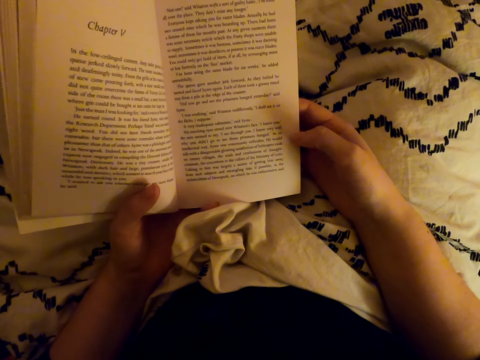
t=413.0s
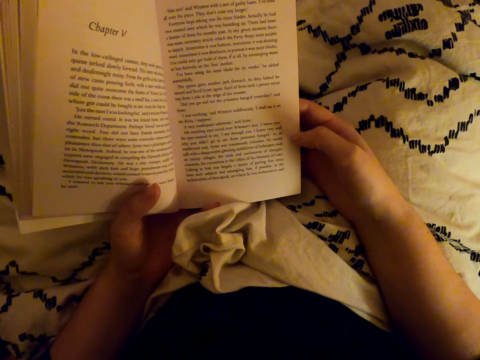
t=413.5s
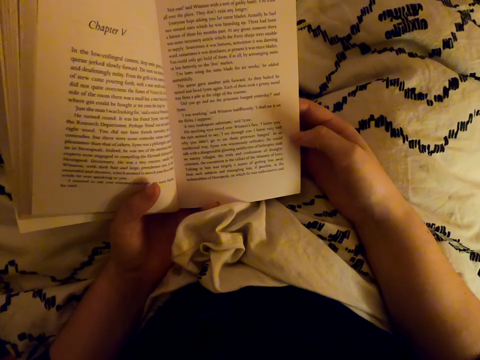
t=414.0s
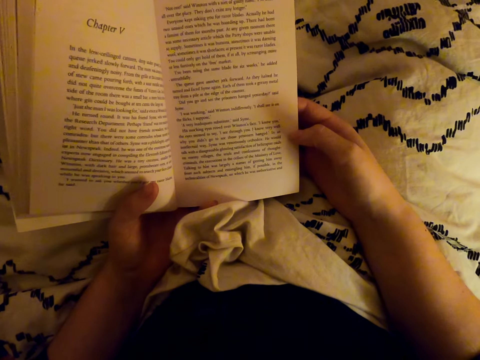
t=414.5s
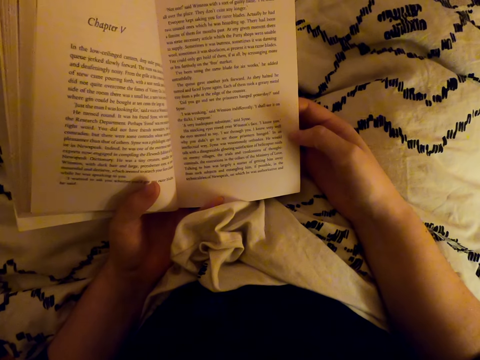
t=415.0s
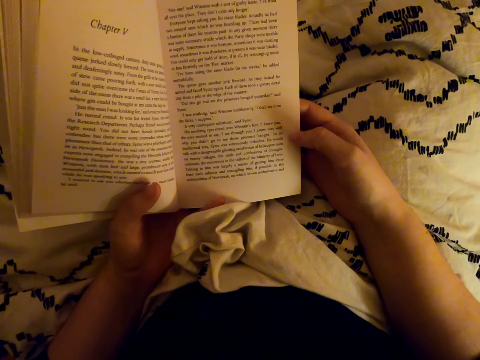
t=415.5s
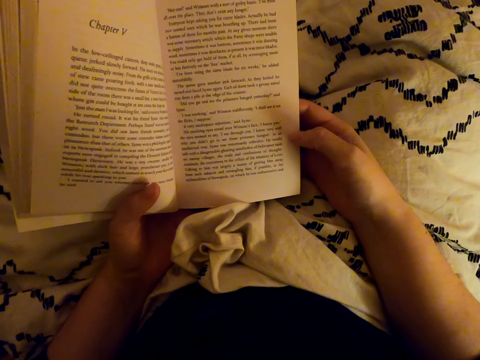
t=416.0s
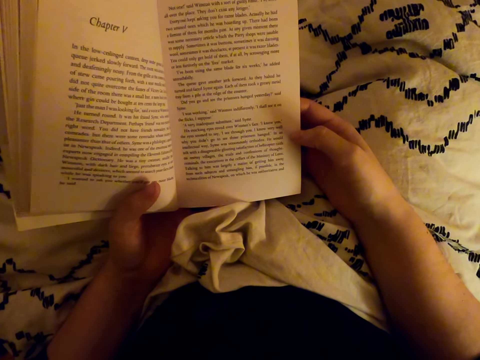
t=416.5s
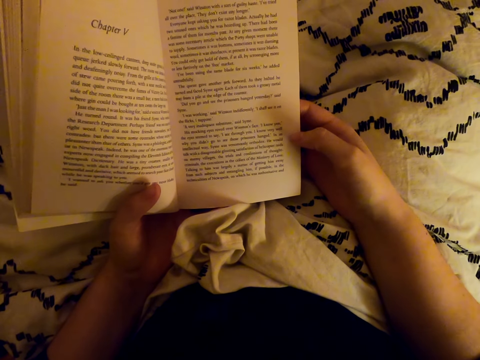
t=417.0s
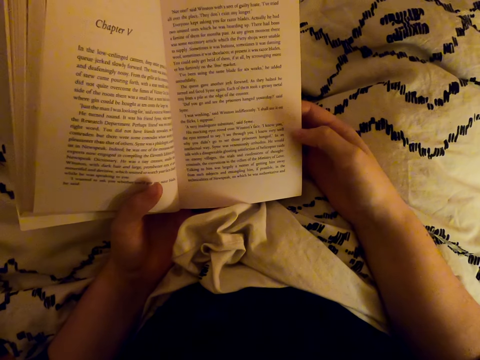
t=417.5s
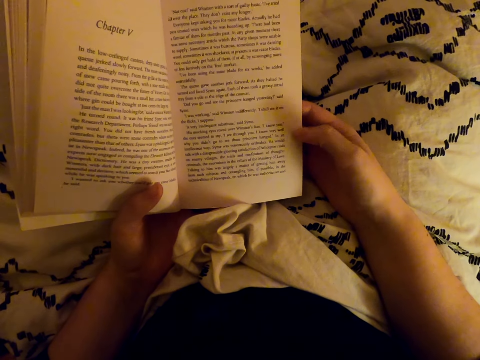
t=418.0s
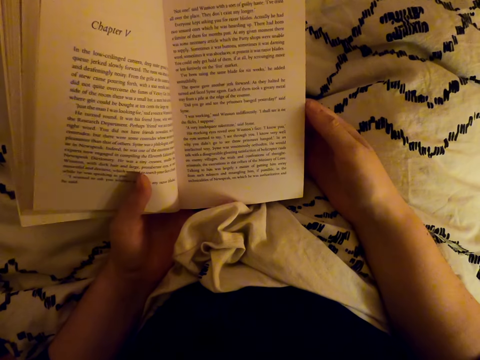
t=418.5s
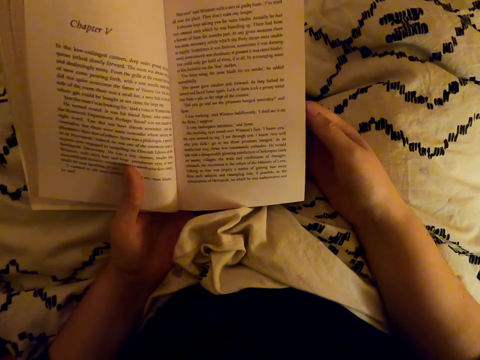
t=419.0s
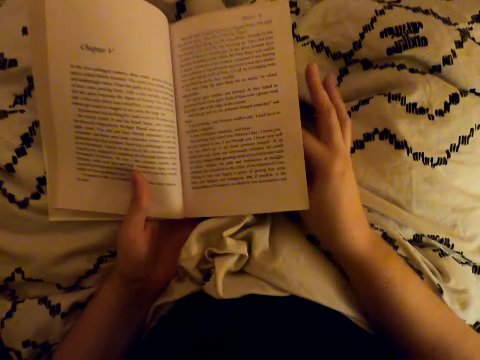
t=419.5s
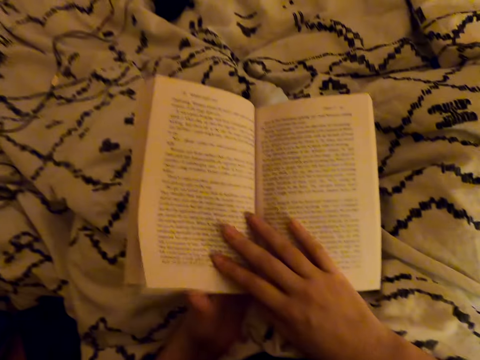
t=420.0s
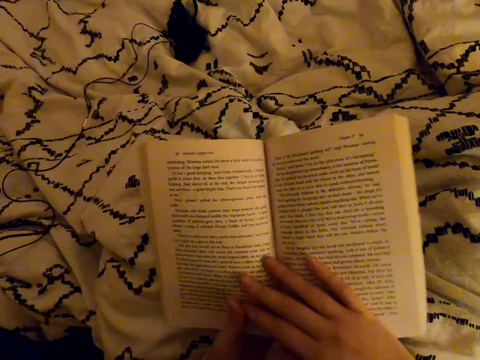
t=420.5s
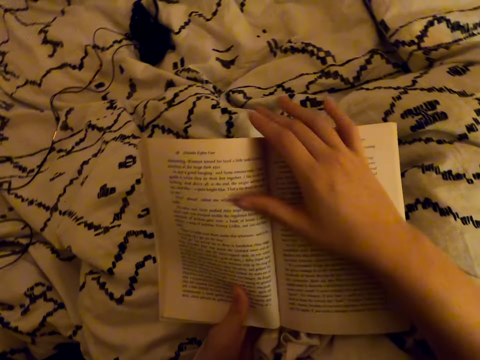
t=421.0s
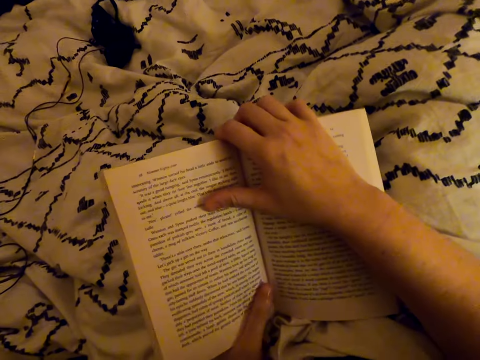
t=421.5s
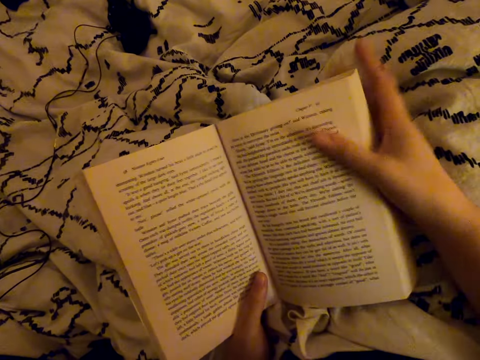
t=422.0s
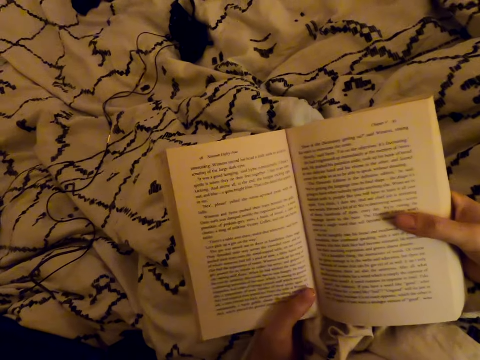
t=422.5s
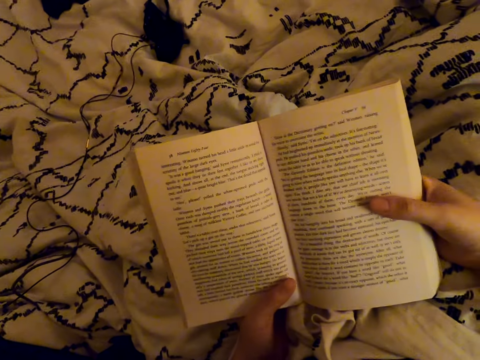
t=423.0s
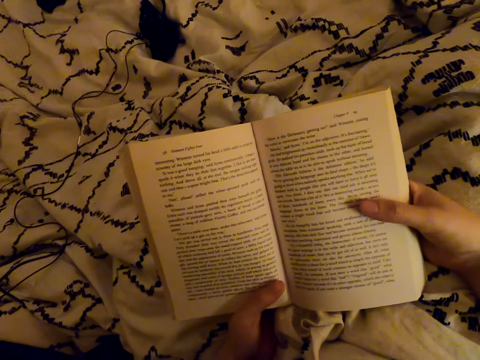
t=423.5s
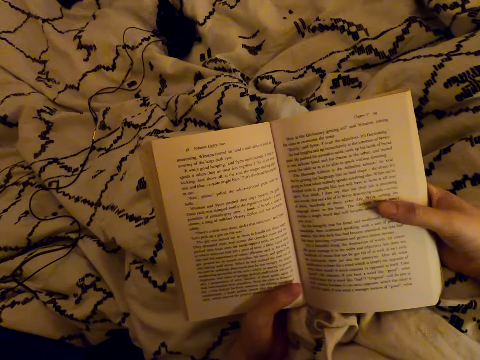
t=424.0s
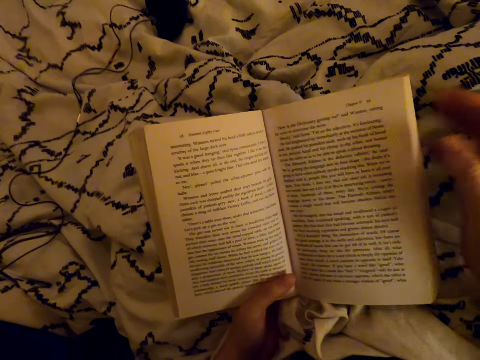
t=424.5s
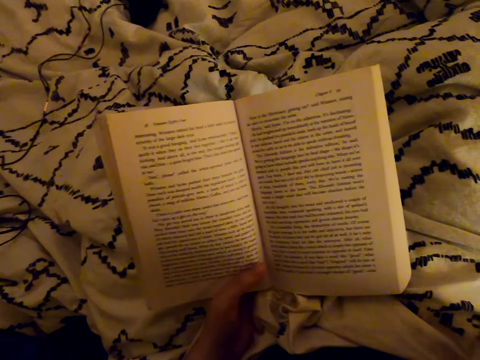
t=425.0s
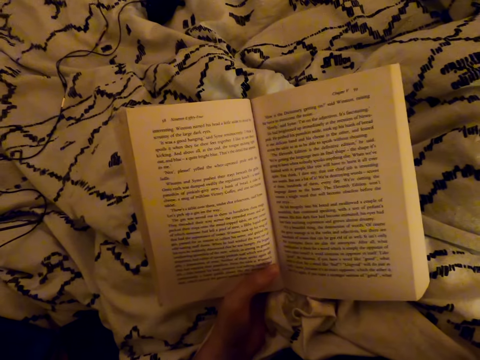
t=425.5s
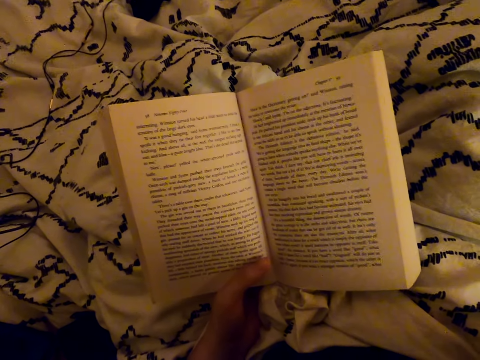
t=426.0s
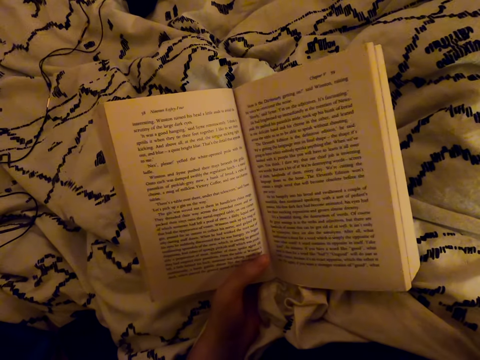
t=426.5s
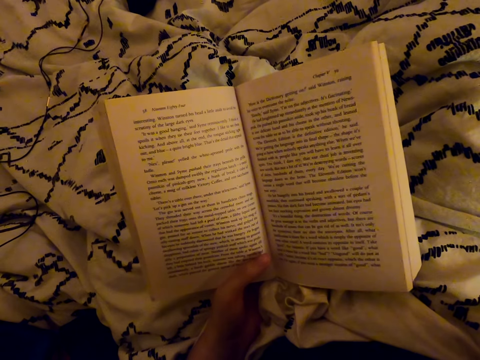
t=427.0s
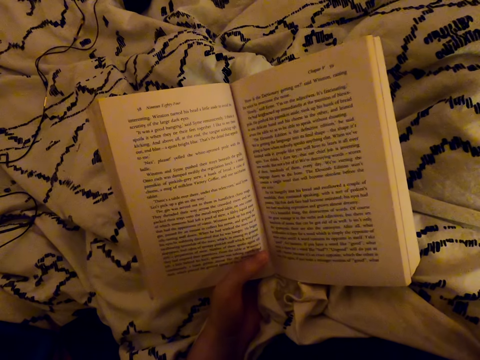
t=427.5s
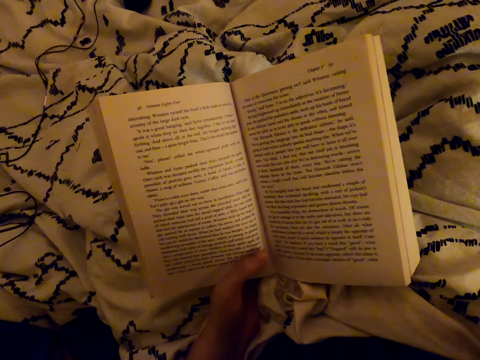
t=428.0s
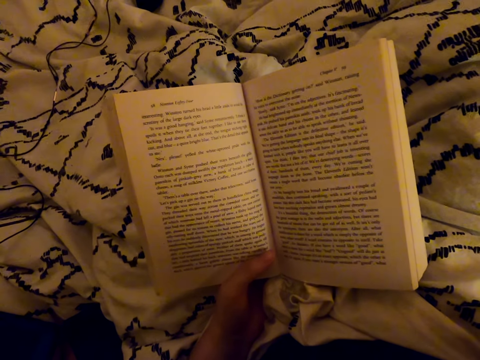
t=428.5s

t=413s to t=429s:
The camera wearer flips the book. They read the book. They fix the camera. They withdraw one hand from the book.

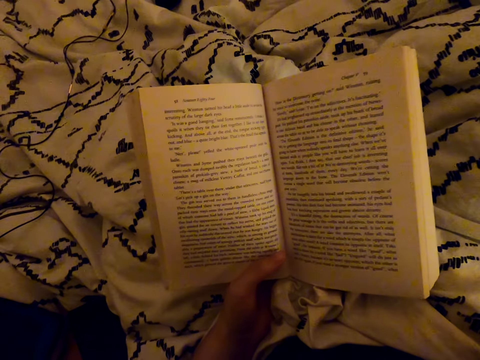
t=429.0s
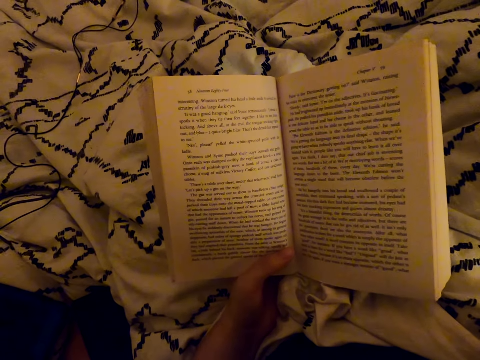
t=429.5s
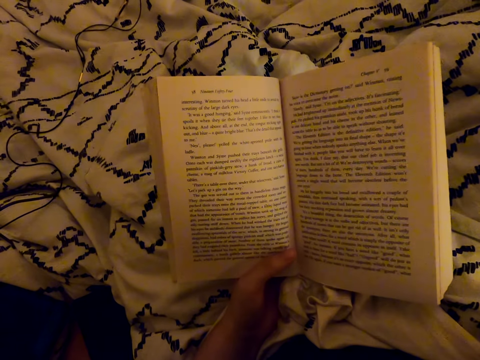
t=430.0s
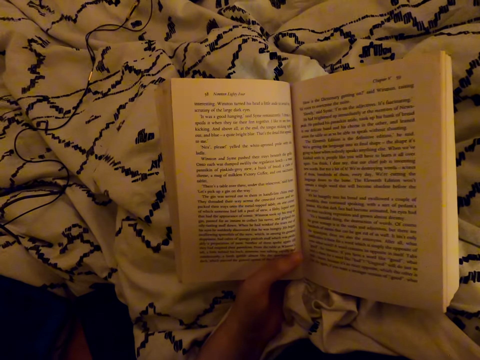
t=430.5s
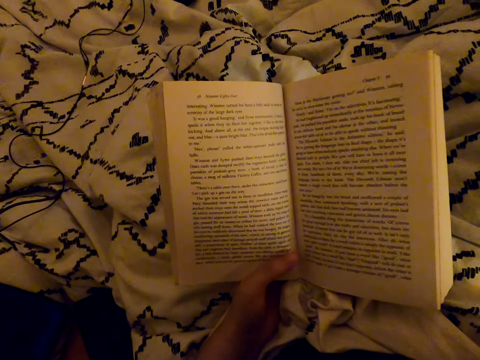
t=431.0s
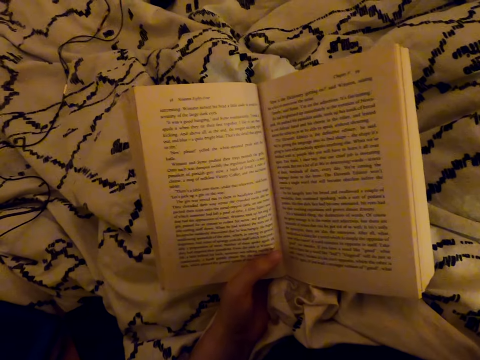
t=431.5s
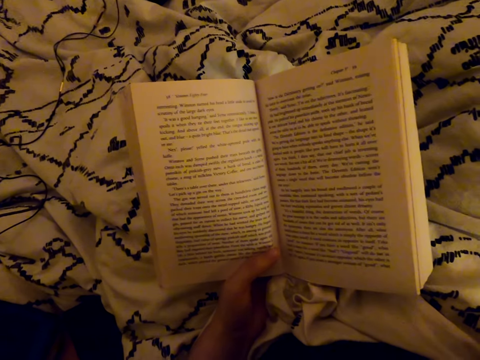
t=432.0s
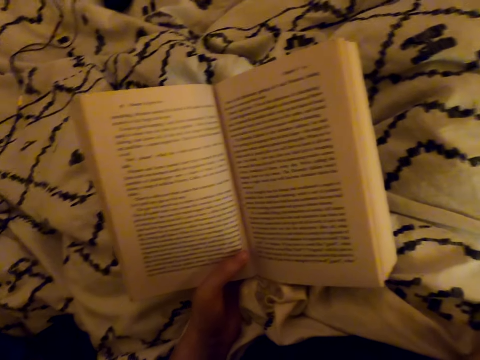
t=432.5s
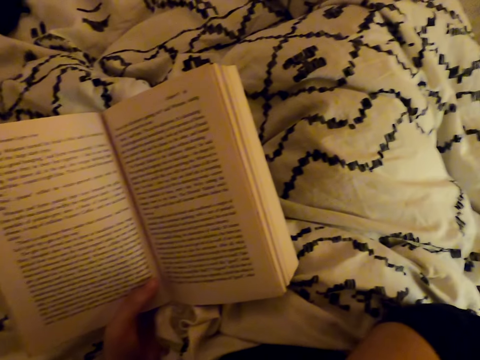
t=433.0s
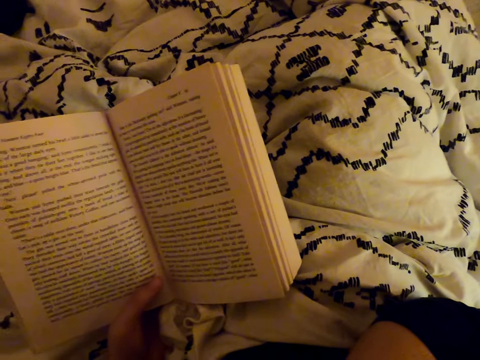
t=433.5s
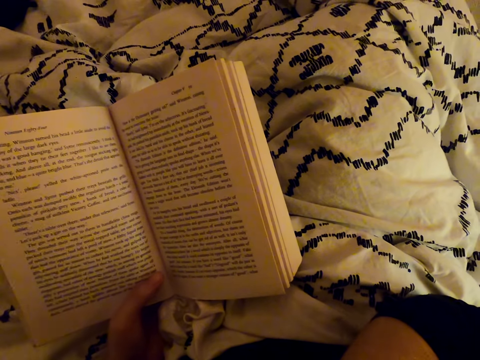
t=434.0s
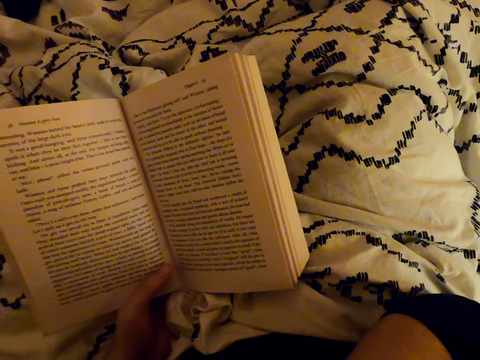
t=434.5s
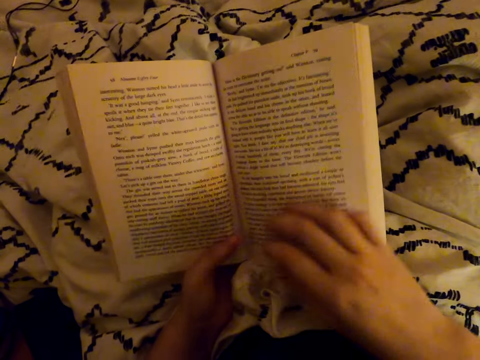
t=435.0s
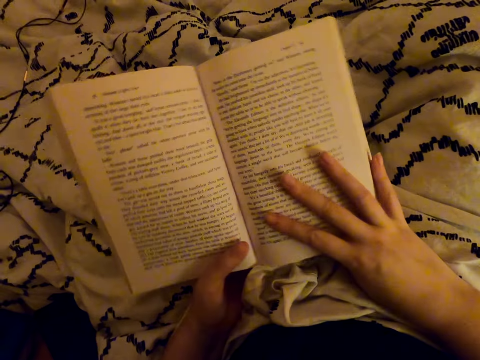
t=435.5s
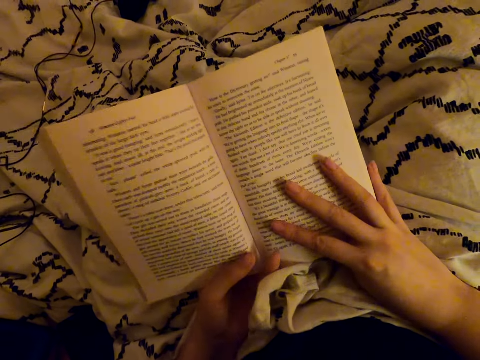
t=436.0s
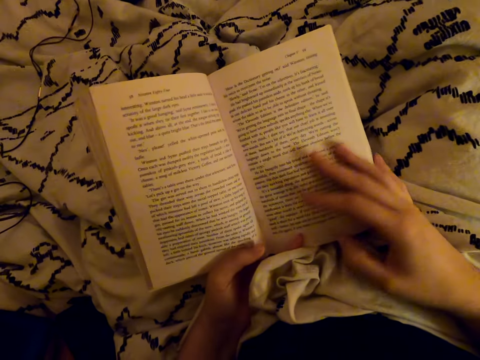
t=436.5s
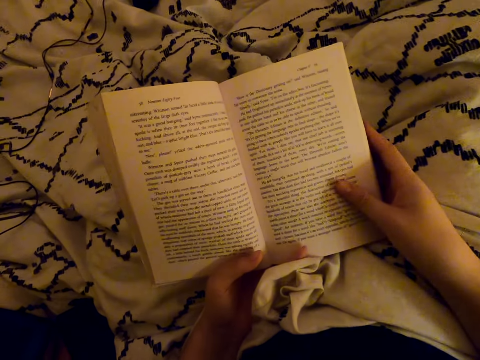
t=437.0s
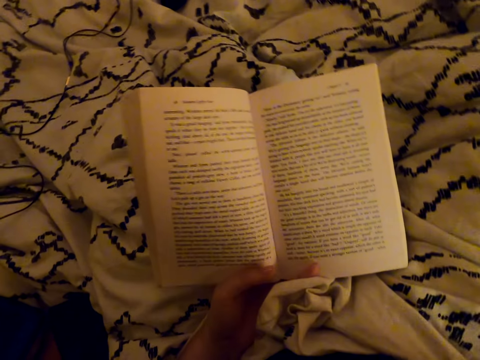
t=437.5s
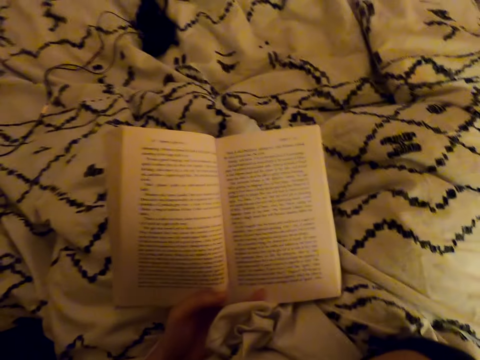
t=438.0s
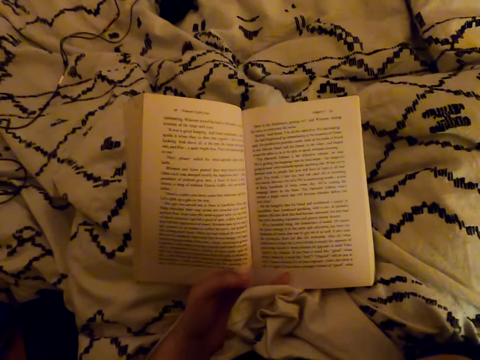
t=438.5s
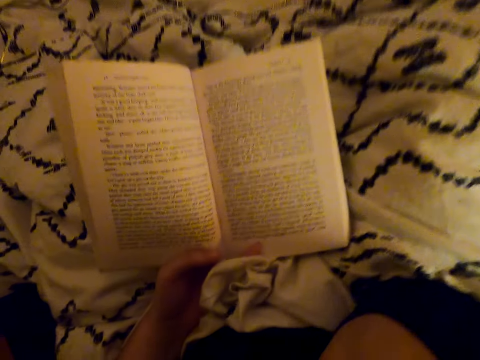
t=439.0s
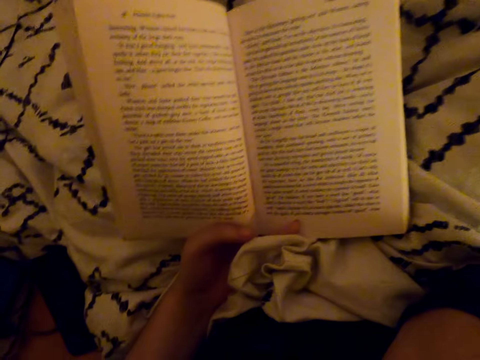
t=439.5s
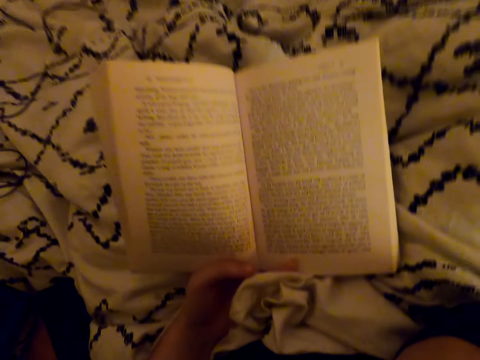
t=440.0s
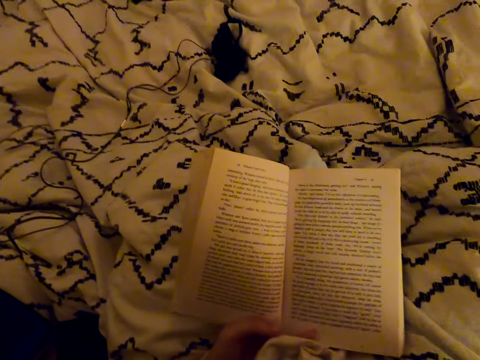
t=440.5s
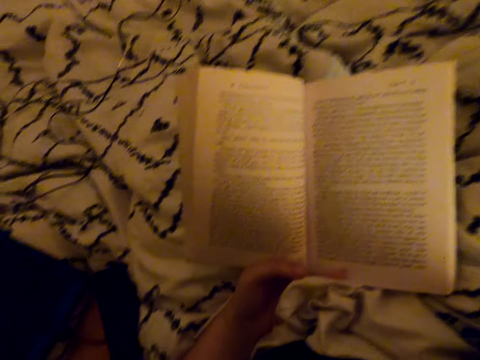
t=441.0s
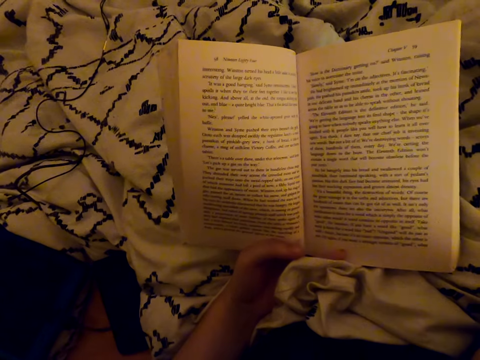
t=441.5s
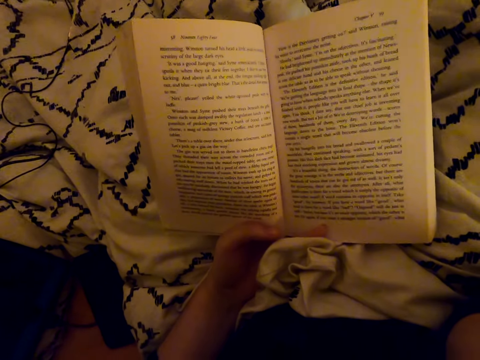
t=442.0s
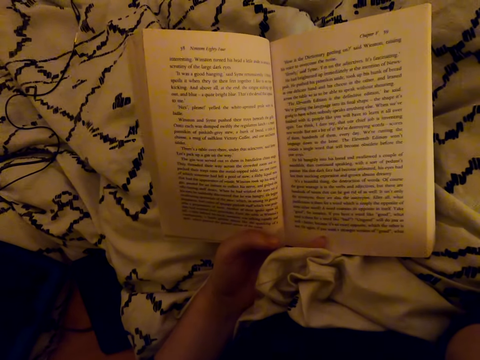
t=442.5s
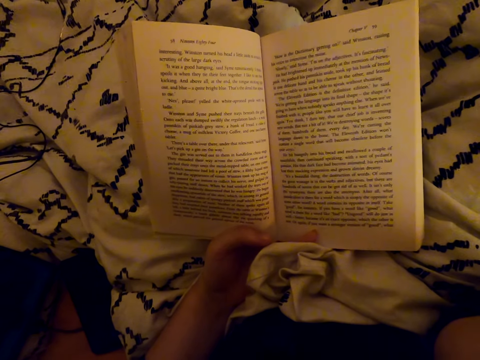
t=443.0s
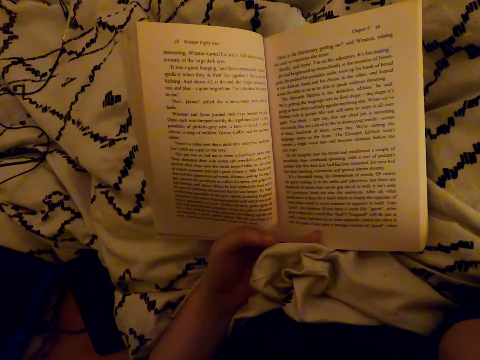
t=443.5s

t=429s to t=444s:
The camera wearer touches the book. They read the book. They withdraw one hand from the book. They fix the camera.
